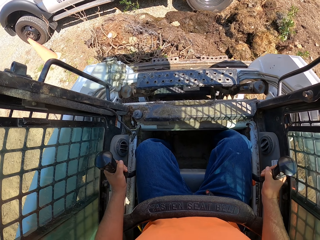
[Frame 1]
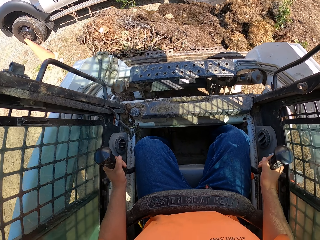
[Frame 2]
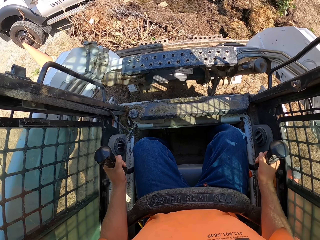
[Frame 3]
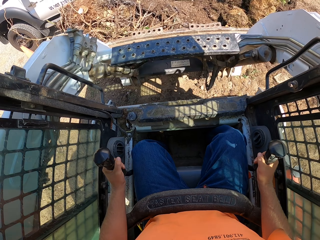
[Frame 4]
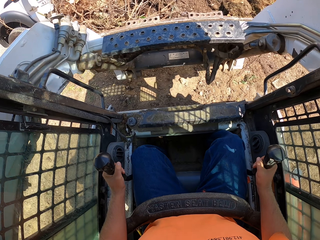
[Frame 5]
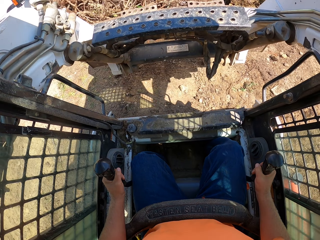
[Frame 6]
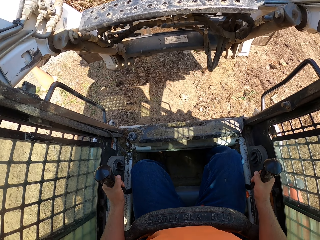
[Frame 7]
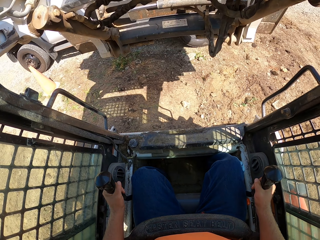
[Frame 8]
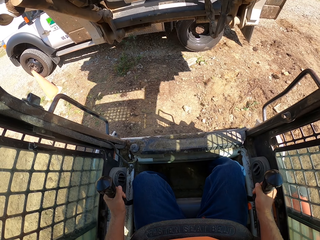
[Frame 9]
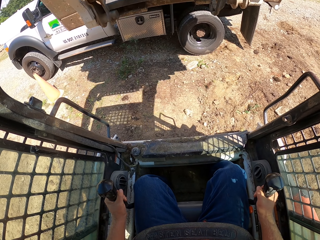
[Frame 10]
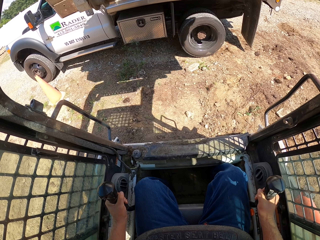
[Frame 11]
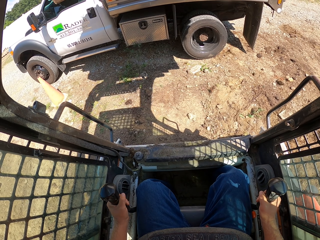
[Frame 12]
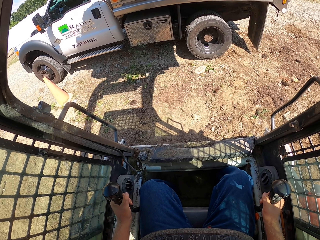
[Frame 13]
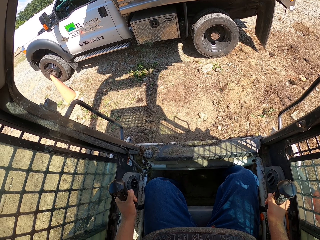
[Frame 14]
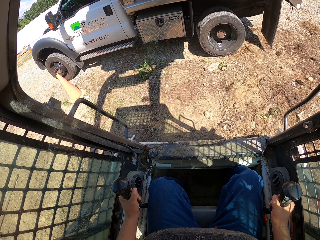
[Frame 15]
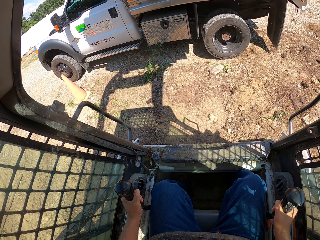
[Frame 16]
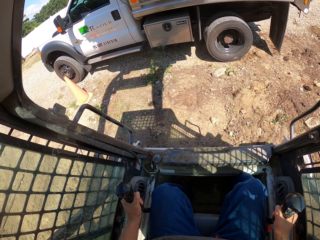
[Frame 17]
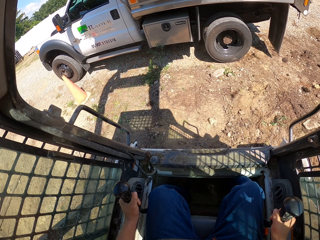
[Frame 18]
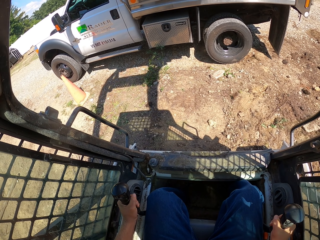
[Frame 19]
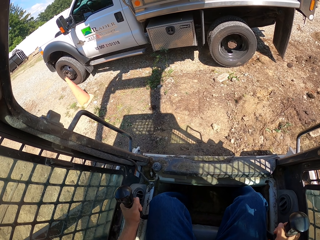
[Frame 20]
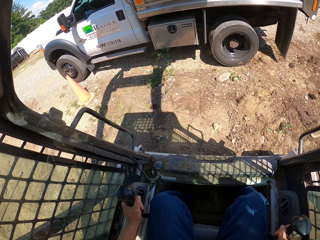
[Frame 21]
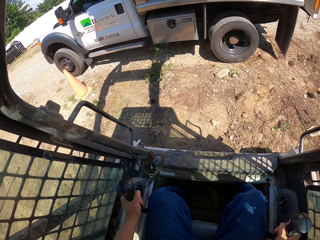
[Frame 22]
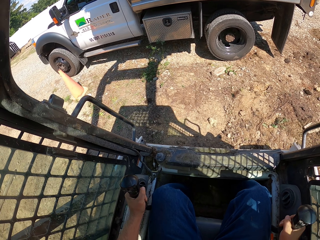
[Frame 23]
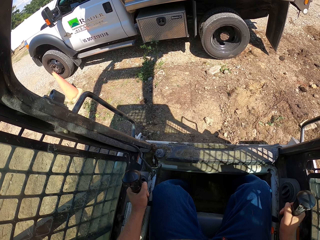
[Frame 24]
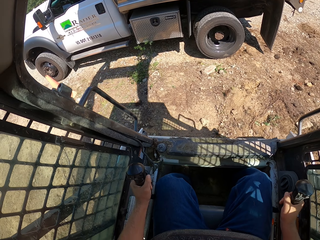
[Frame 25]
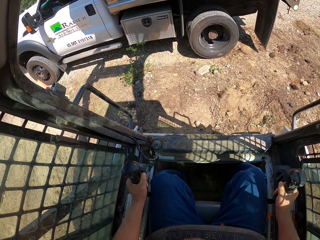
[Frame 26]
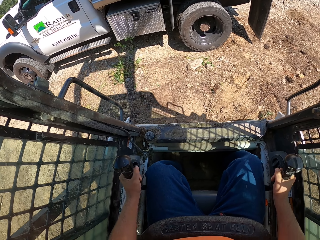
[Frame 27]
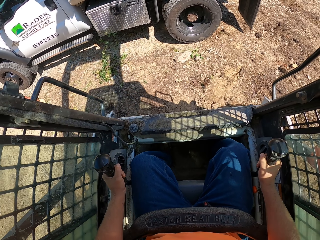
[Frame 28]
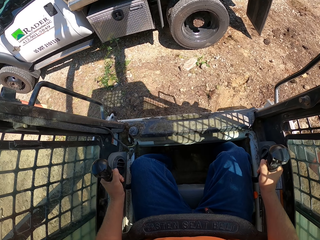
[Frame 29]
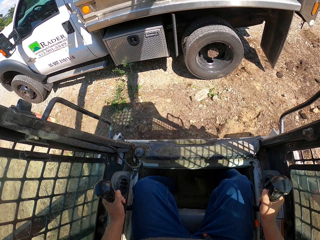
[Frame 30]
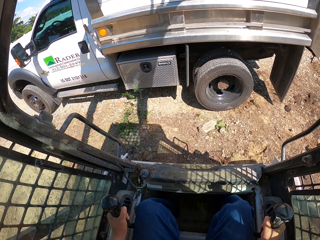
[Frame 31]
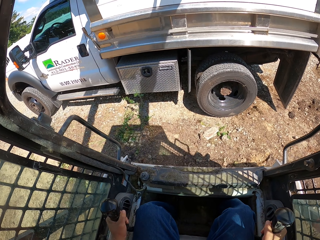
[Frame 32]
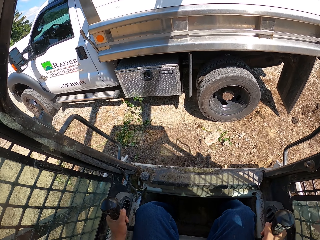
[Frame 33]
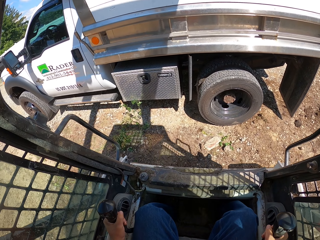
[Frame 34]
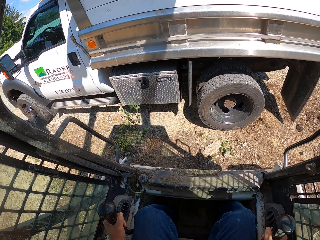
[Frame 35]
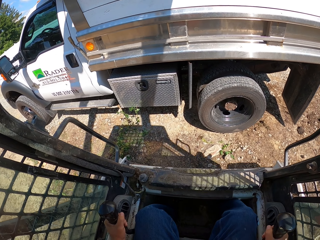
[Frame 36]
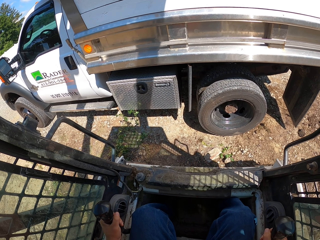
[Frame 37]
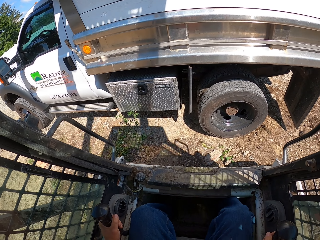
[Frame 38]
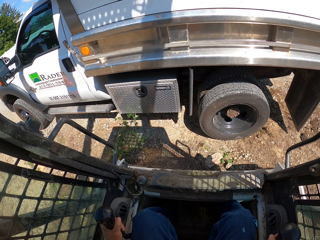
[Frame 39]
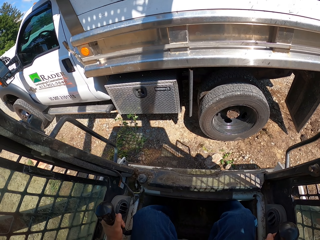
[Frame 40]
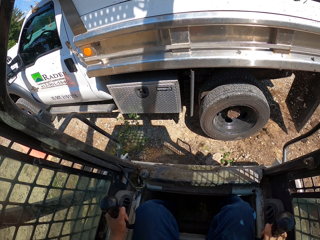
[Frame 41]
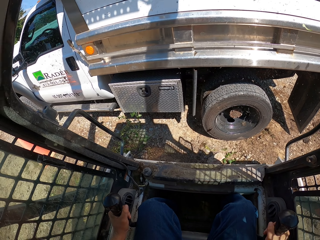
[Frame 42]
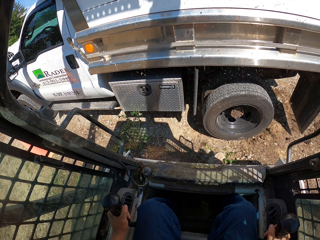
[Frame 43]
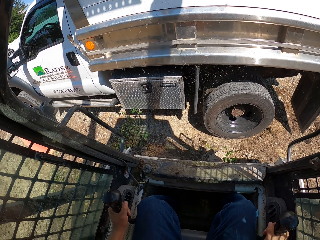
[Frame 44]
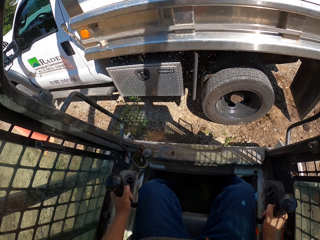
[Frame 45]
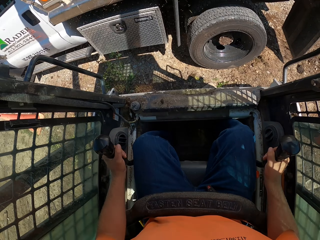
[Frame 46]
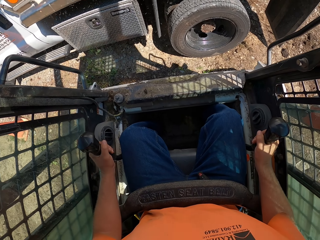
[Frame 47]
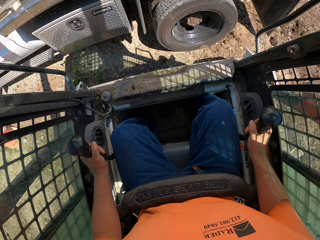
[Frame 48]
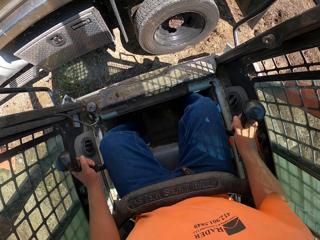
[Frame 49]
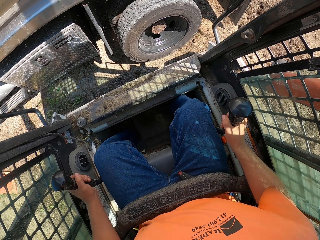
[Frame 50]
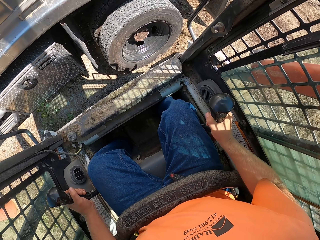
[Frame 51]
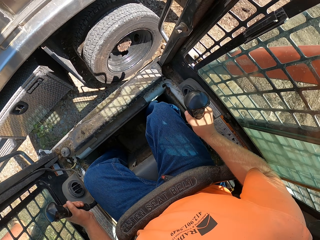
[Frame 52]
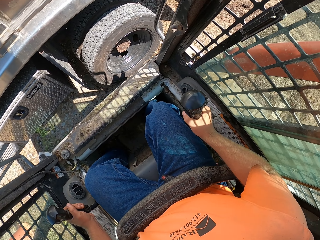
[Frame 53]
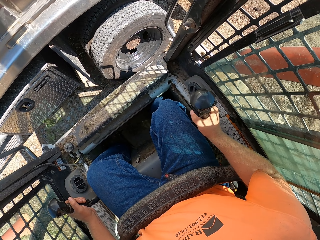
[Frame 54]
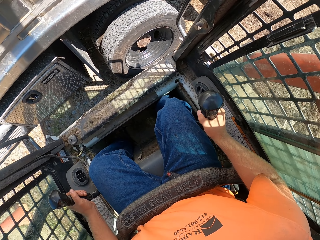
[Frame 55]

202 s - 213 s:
The camera wearer lifts the soil. They pour the soil in the car. They move the excavator.

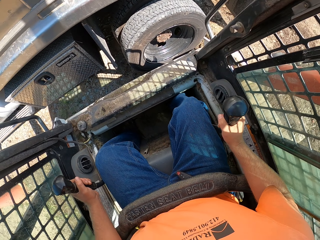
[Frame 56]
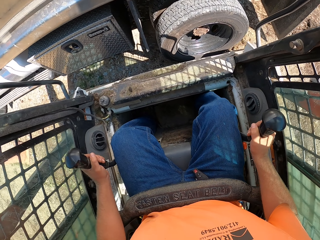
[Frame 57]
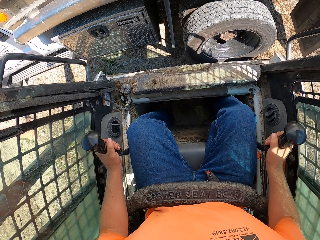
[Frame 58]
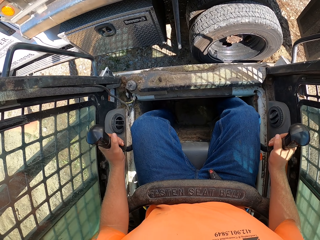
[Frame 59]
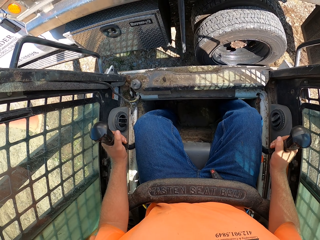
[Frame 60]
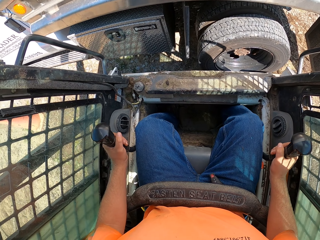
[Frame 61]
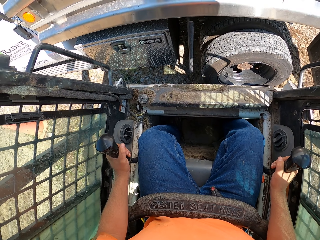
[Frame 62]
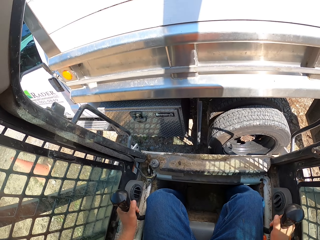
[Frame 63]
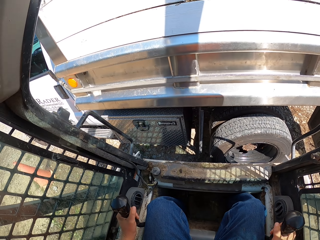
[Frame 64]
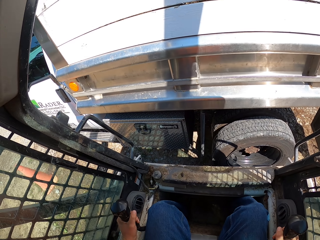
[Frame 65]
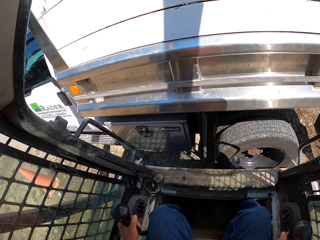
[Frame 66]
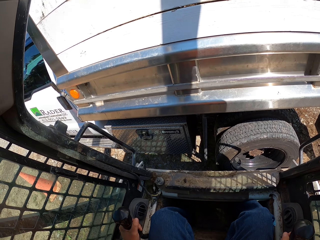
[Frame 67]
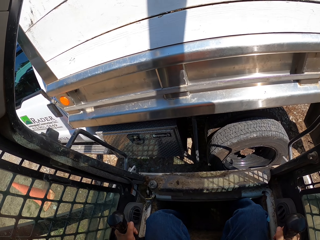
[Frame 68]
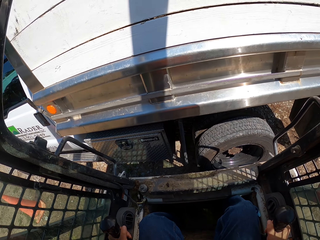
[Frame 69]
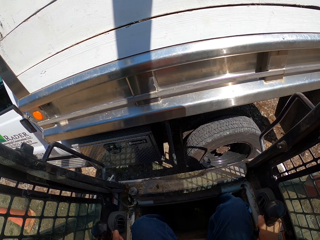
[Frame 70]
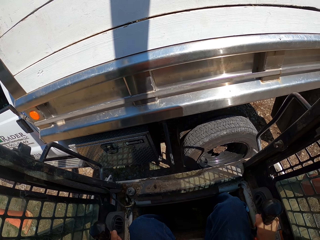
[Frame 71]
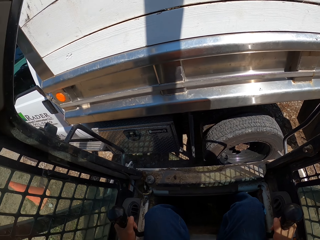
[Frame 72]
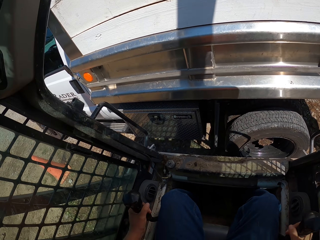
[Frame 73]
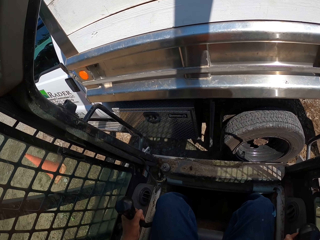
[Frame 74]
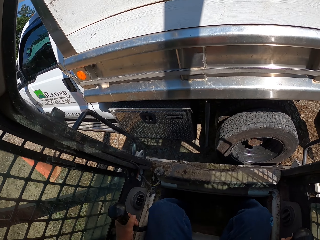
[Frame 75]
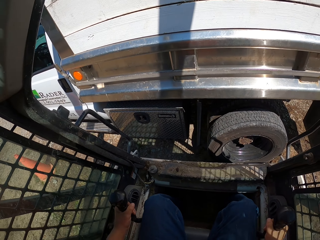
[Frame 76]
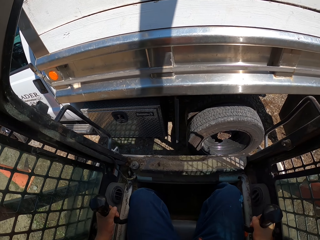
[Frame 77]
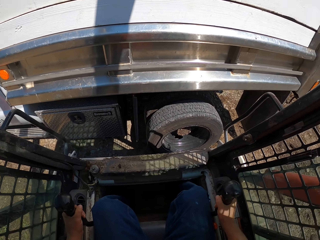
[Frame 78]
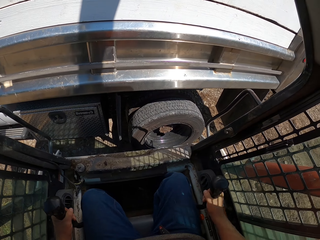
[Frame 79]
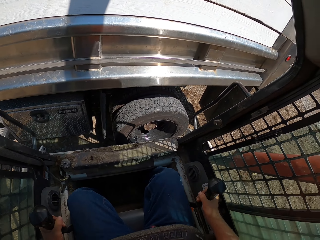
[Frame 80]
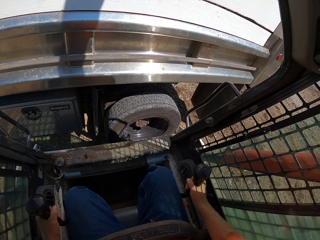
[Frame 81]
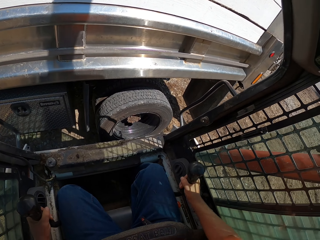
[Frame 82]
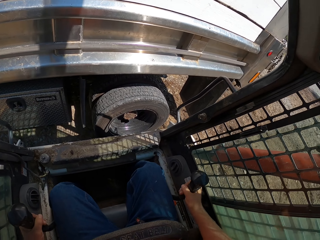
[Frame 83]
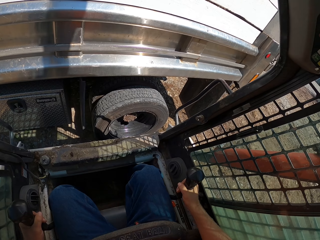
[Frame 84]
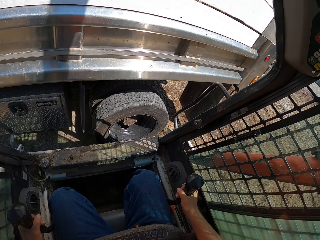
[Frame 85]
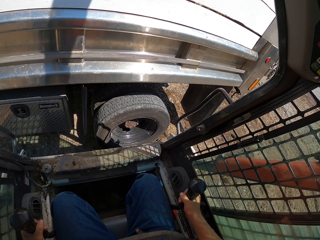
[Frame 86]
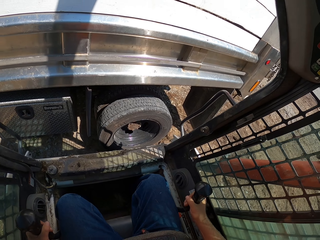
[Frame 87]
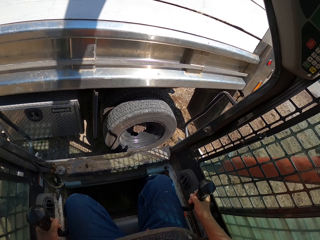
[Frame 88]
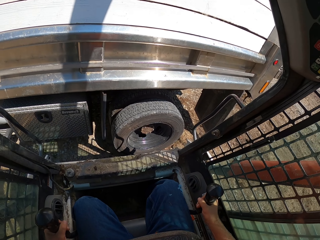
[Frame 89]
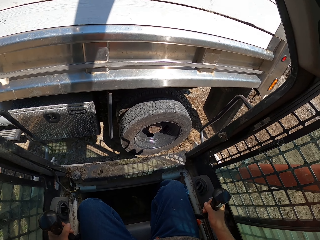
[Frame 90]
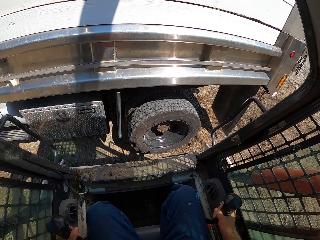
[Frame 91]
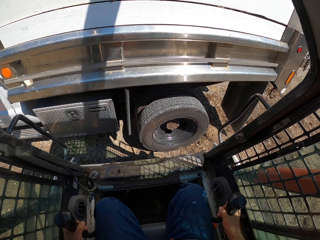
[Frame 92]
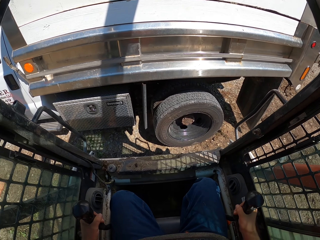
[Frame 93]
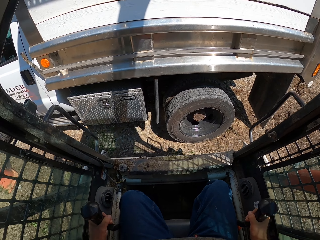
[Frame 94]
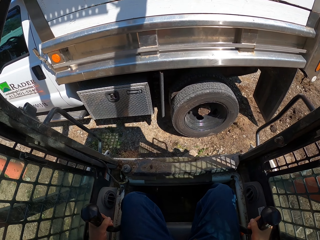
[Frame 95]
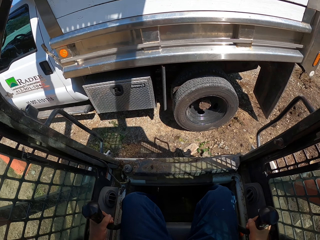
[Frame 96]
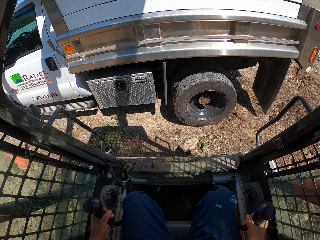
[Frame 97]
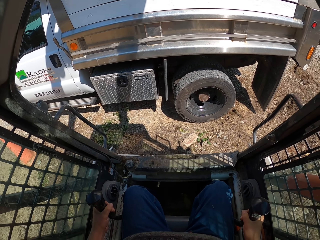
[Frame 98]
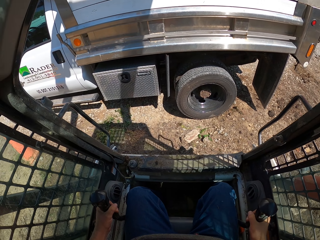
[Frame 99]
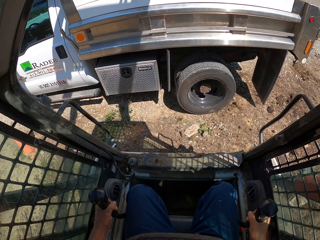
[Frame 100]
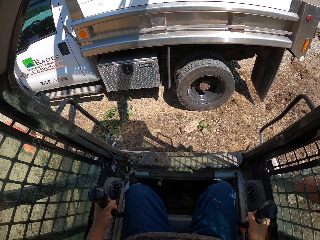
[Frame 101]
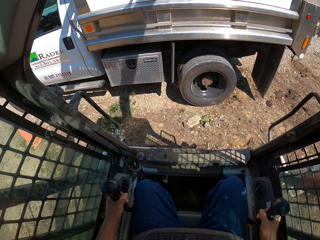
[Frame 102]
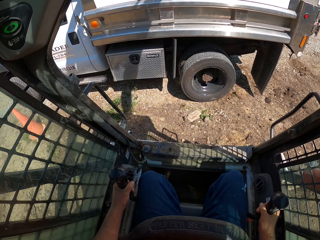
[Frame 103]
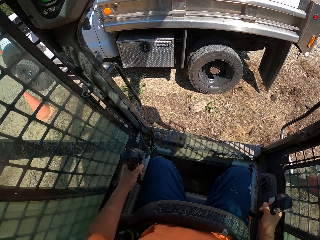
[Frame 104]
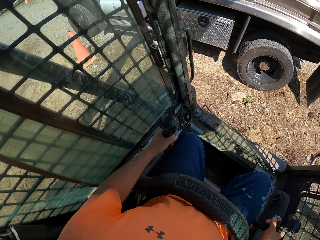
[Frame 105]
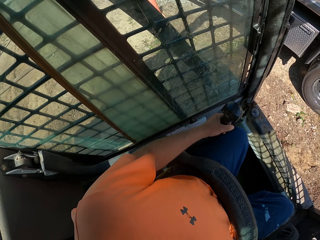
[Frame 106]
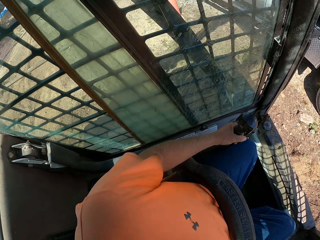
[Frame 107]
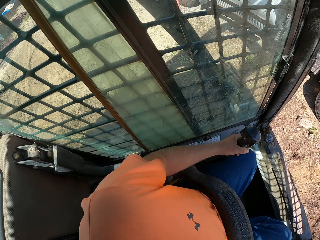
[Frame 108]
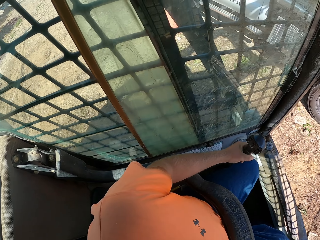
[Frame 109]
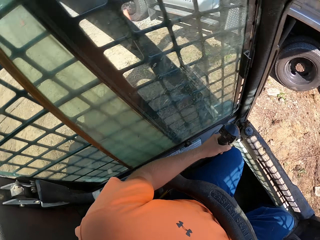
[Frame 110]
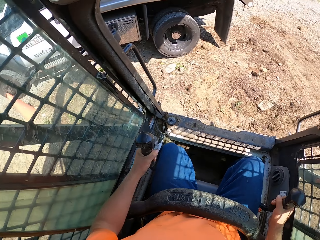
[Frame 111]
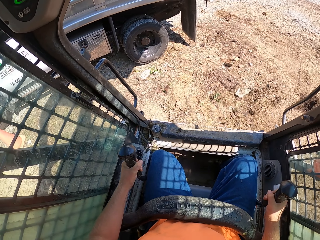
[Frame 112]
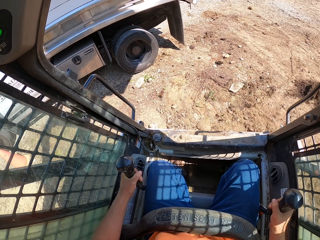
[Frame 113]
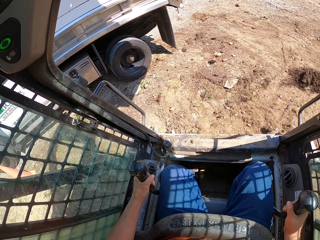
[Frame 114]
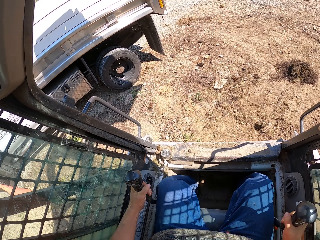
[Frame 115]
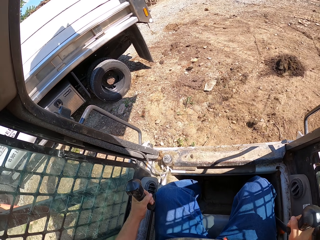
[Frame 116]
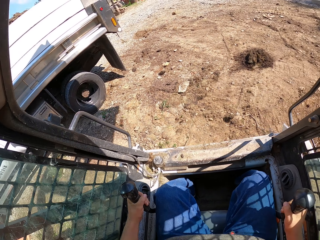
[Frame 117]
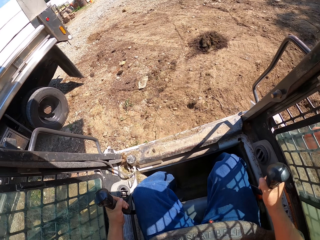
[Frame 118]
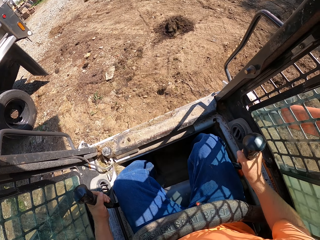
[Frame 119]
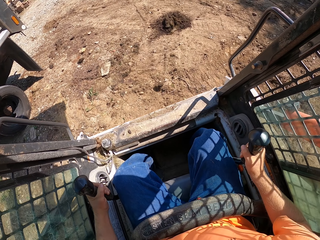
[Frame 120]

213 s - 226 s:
The camera wearer dumps the mulch in the trunk with the mulching tractor. They look around. They pour the soil in the car. They move the excavator backwards.
